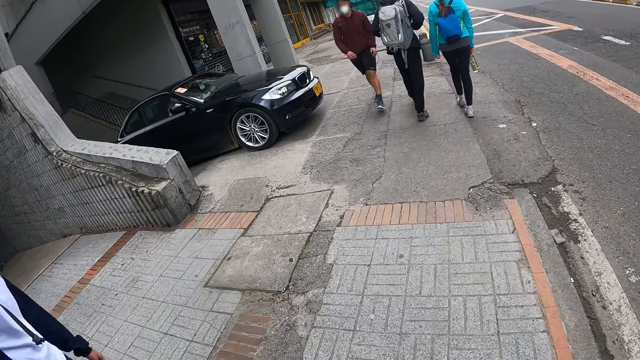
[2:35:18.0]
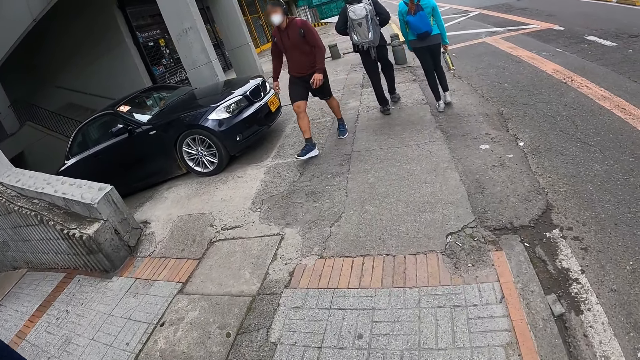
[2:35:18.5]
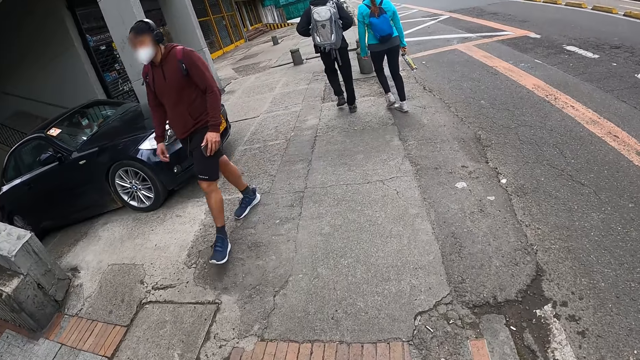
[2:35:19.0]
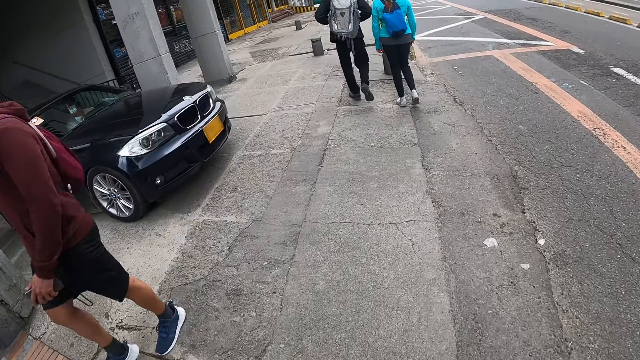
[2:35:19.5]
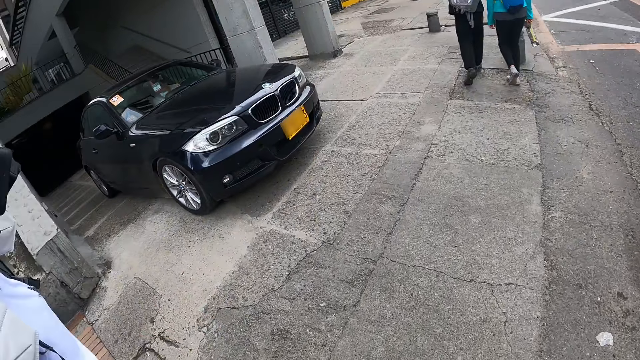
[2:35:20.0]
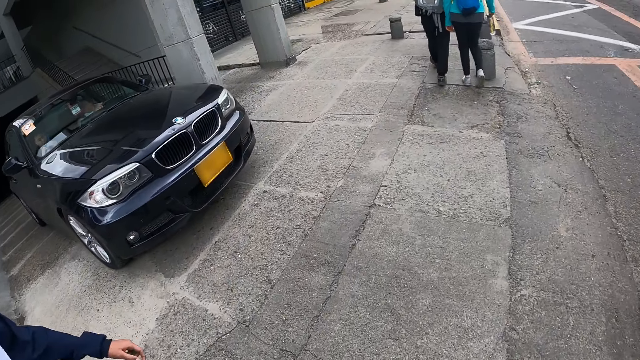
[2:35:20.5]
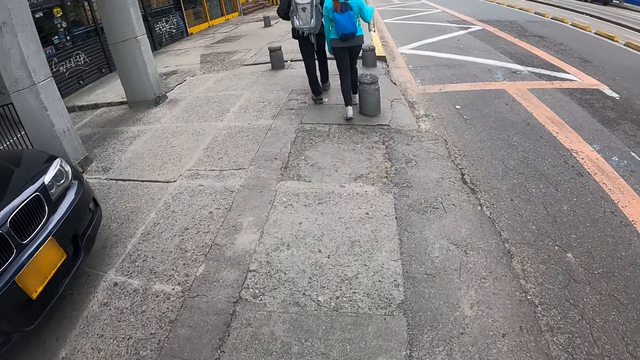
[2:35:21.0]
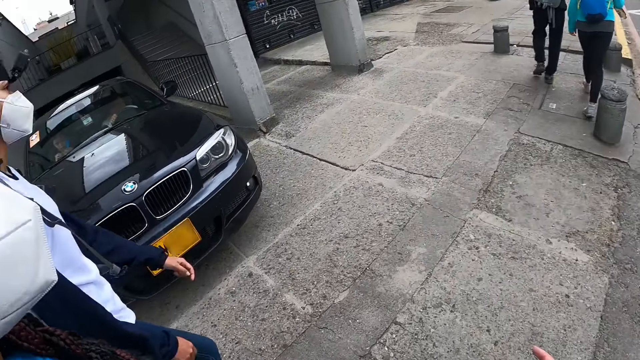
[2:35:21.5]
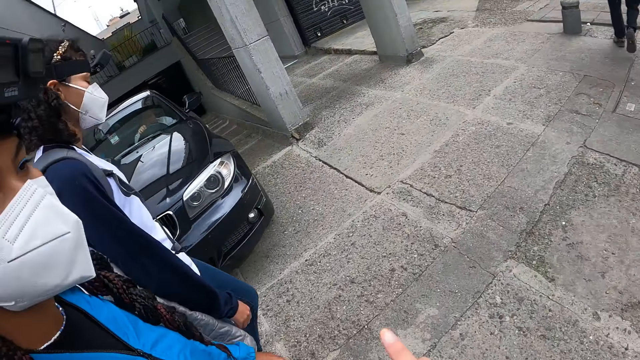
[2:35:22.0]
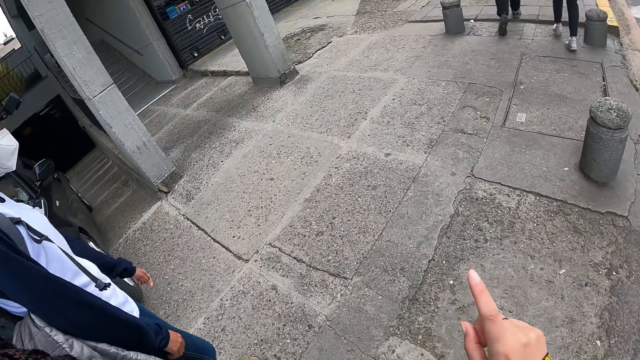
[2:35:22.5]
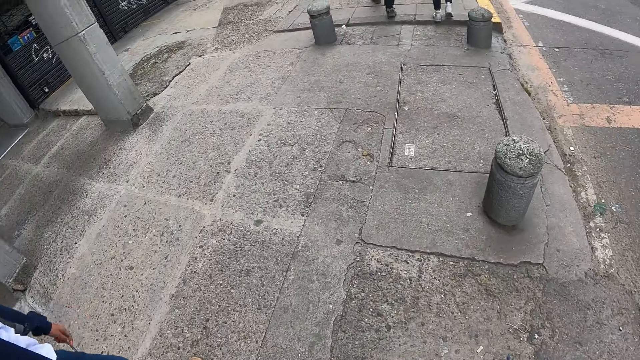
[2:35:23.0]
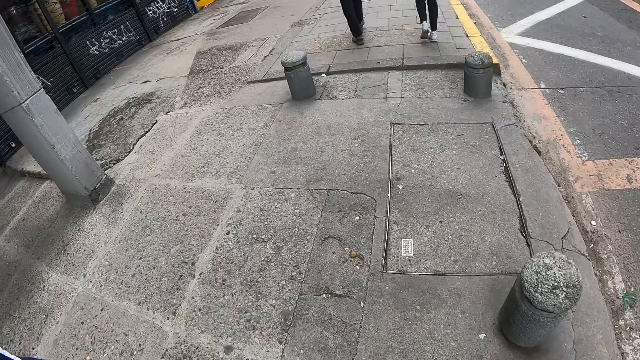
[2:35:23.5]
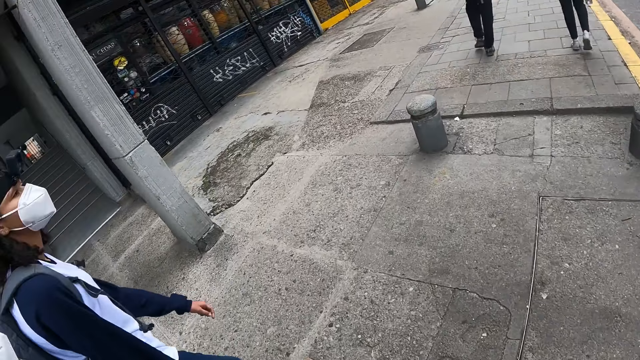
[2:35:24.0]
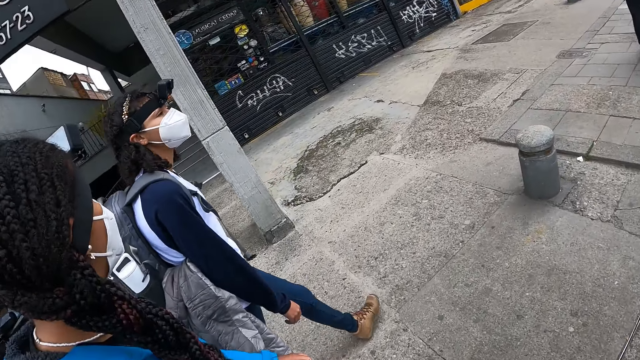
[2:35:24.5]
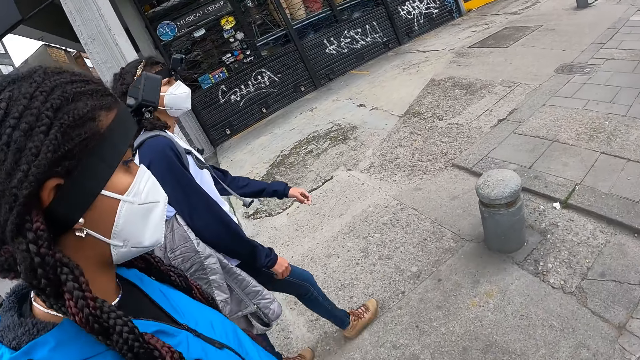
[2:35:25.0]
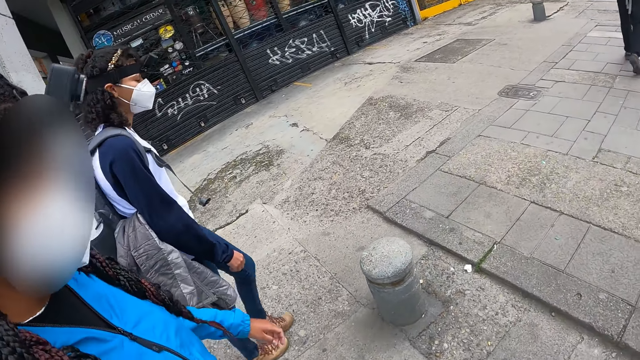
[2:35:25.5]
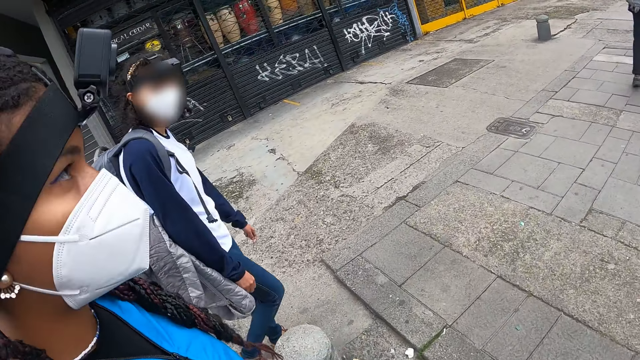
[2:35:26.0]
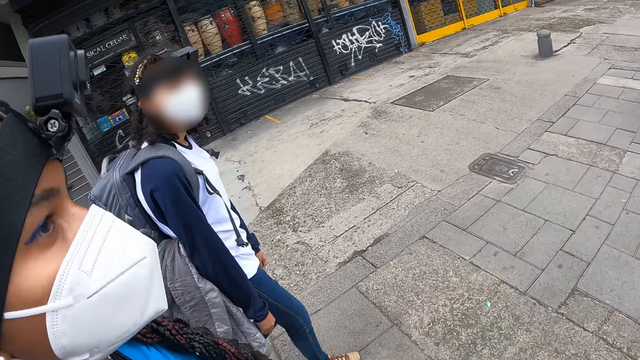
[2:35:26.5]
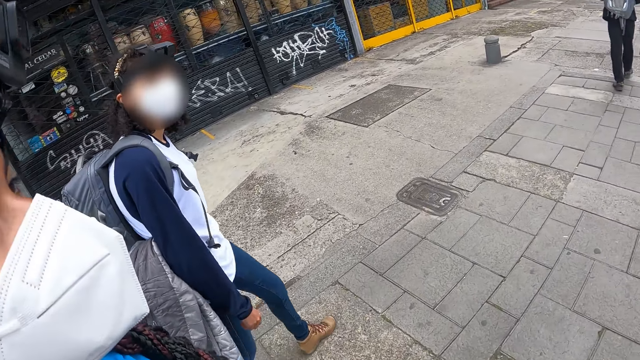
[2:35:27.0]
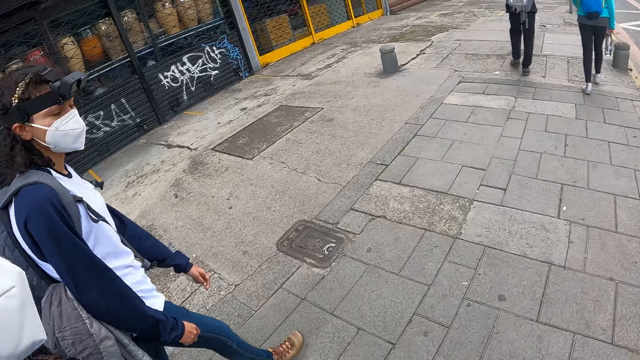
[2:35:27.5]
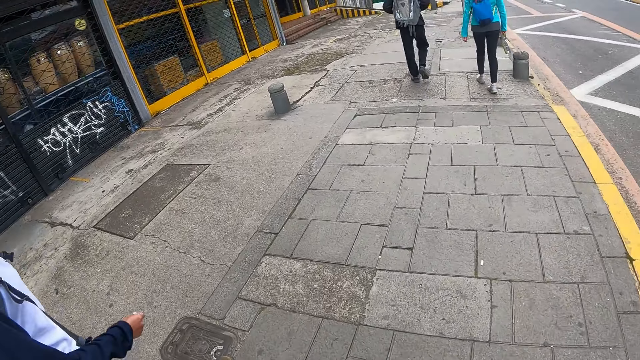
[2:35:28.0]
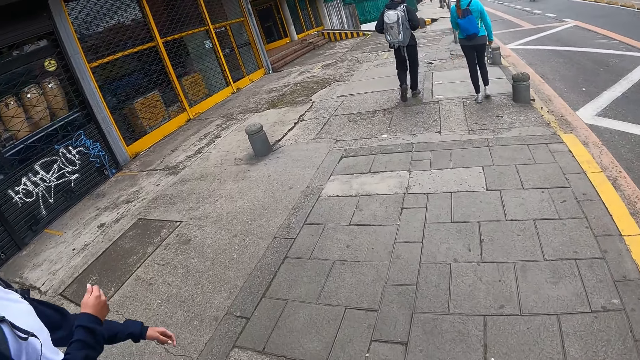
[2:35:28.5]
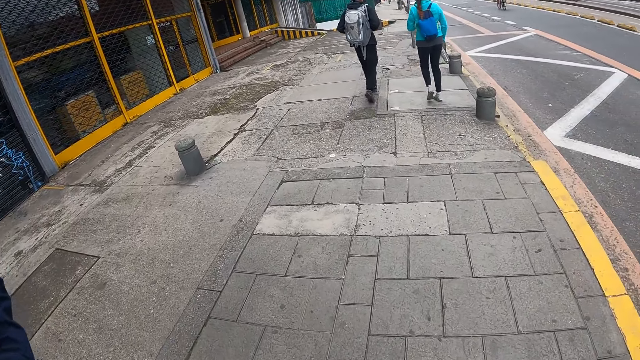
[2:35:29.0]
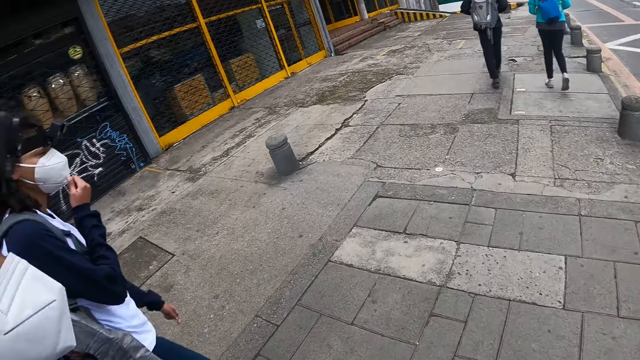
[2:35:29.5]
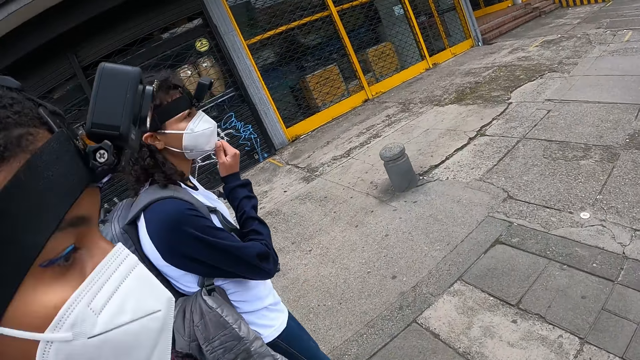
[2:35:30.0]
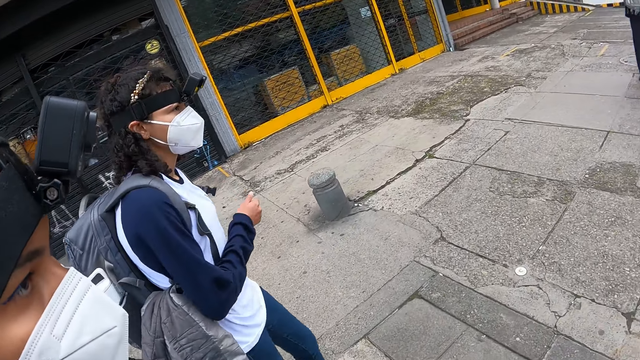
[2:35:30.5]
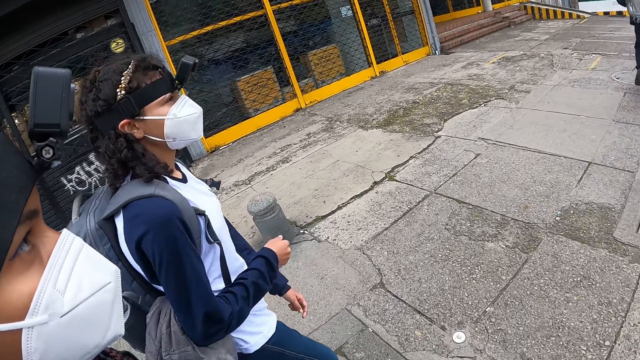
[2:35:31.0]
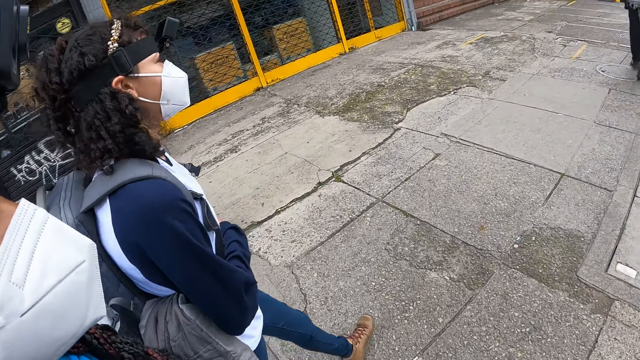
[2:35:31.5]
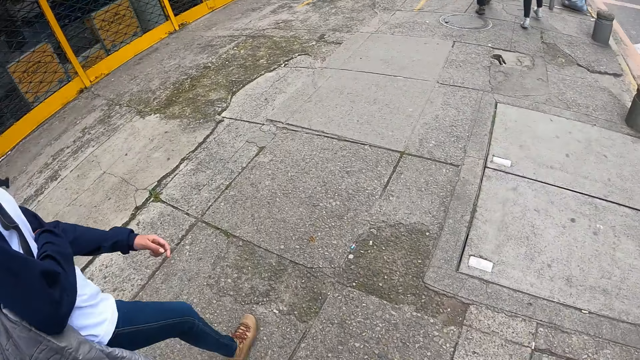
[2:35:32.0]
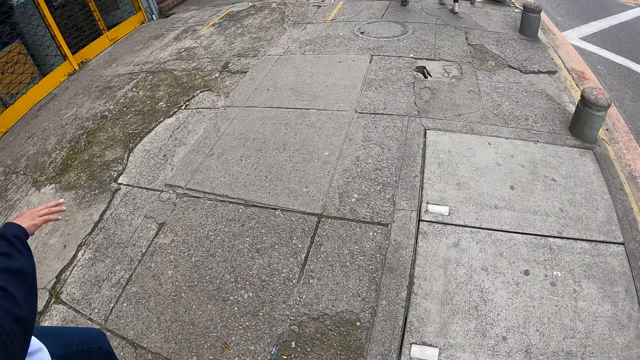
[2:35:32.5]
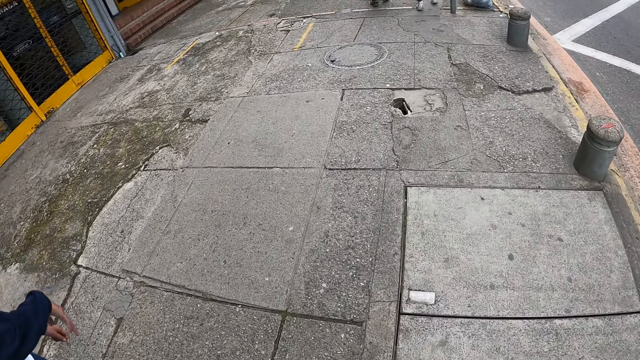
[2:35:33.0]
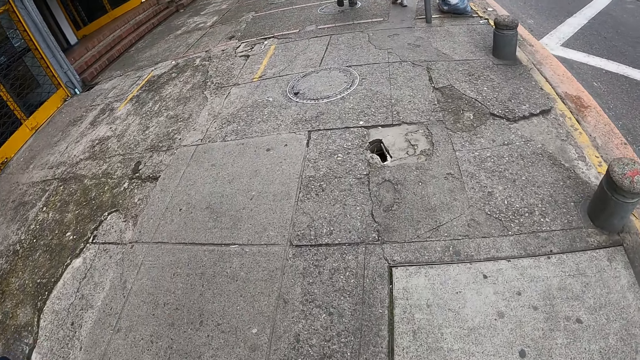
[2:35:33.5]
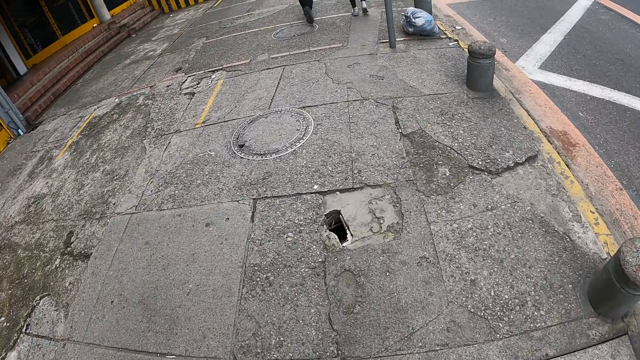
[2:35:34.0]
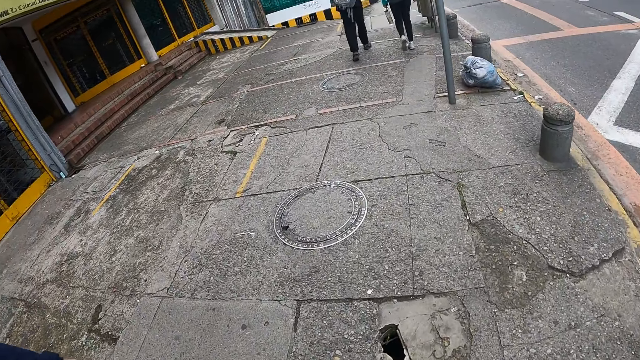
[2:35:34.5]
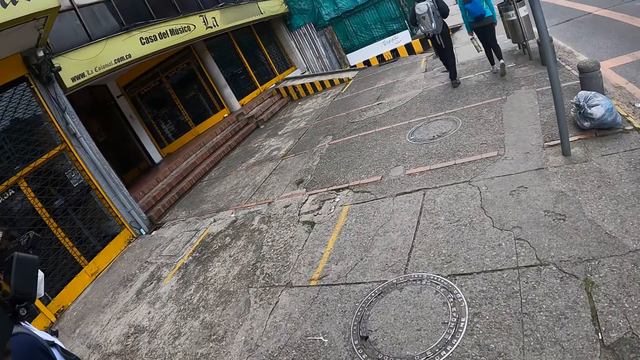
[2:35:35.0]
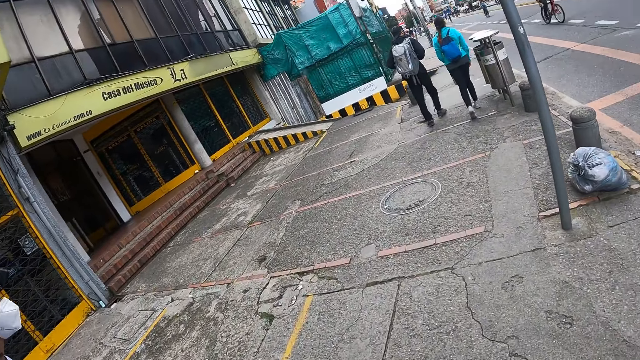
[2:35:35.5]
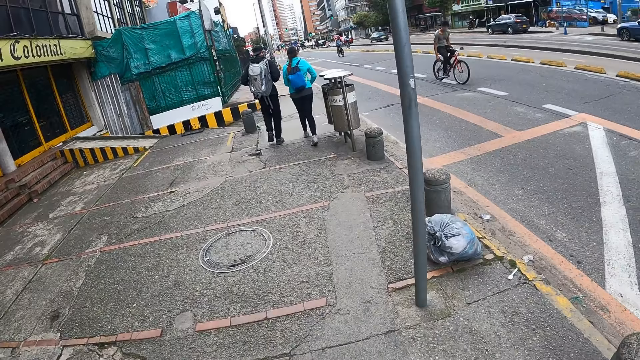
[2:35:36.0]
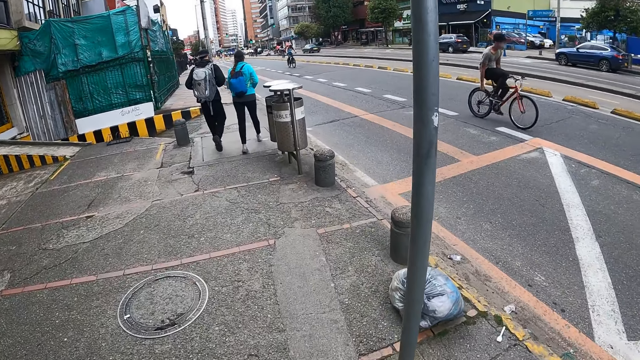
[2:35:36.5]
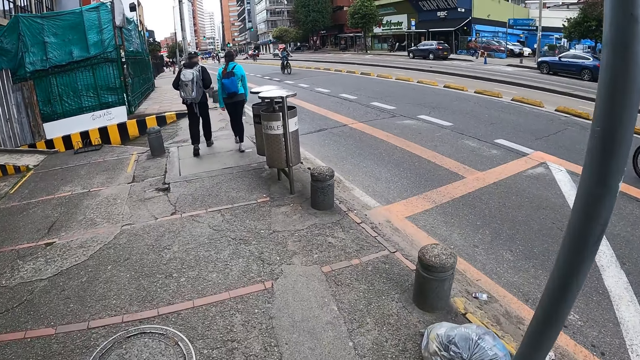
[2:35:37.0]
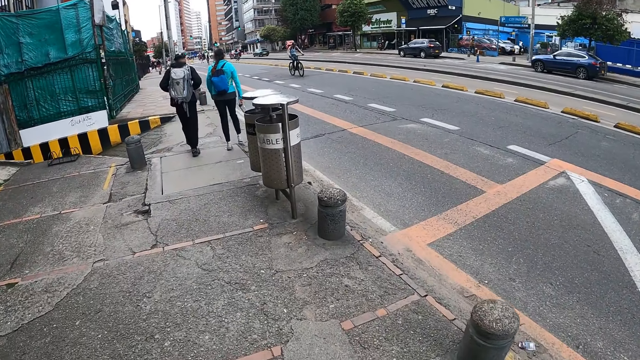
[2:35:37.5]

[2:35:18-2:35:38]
The camera wearer interacts with a woman and another woman. They walk on the pavement. They interact with the woman. The woman lifts her hand and touches her mask. The camera wearer walks on the pavement.
